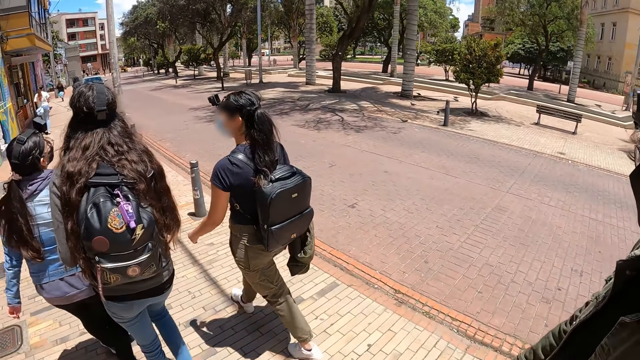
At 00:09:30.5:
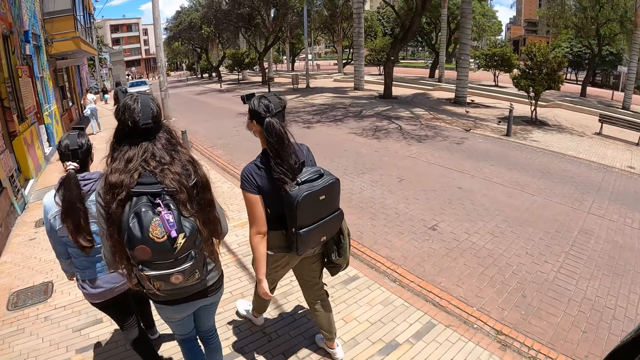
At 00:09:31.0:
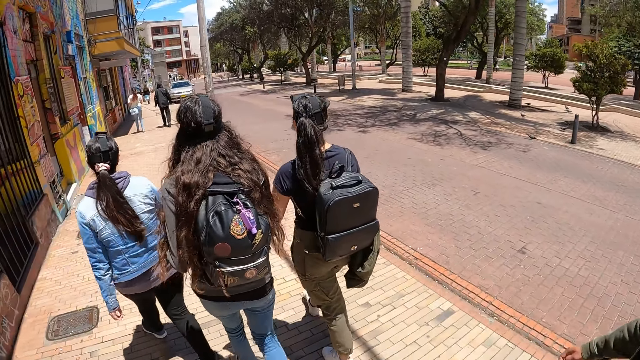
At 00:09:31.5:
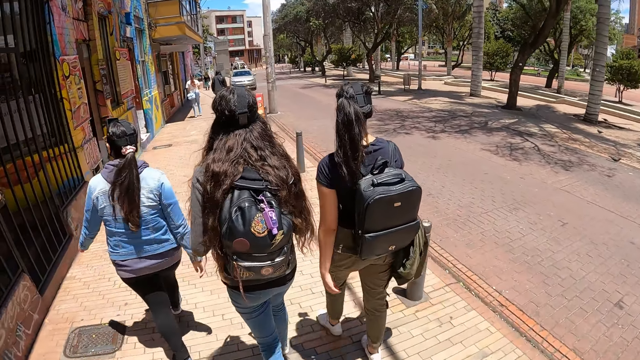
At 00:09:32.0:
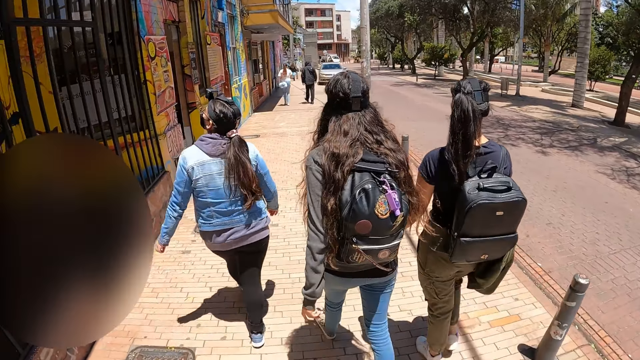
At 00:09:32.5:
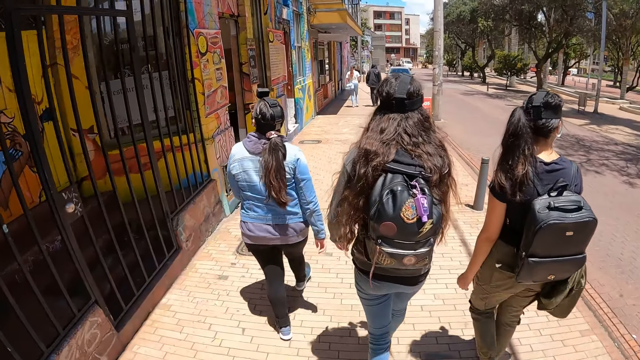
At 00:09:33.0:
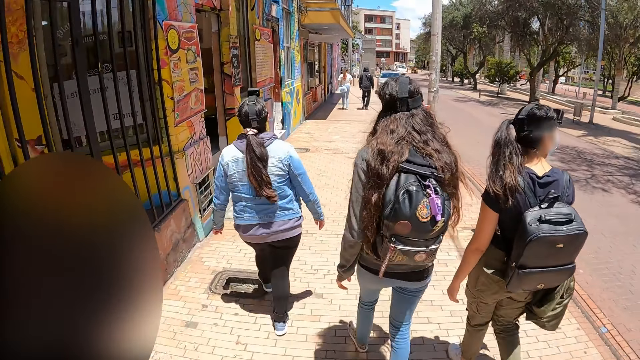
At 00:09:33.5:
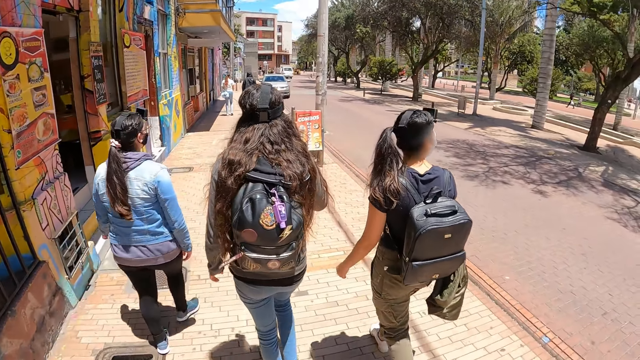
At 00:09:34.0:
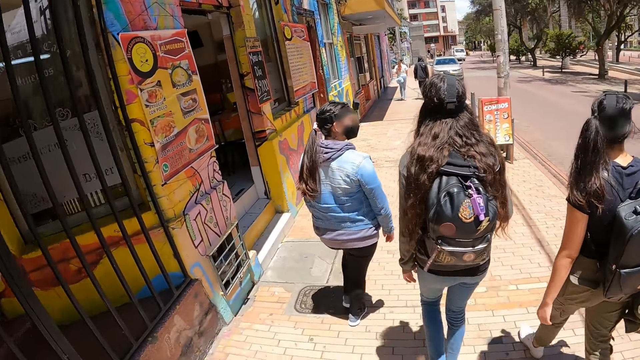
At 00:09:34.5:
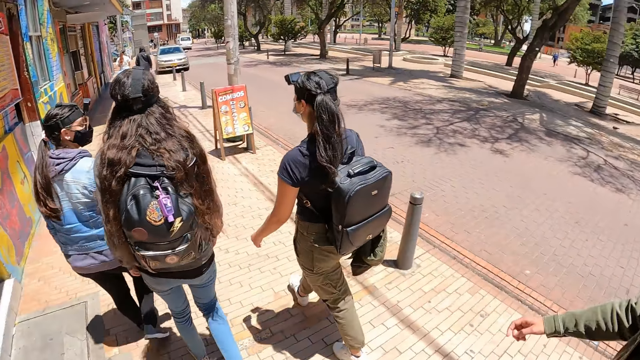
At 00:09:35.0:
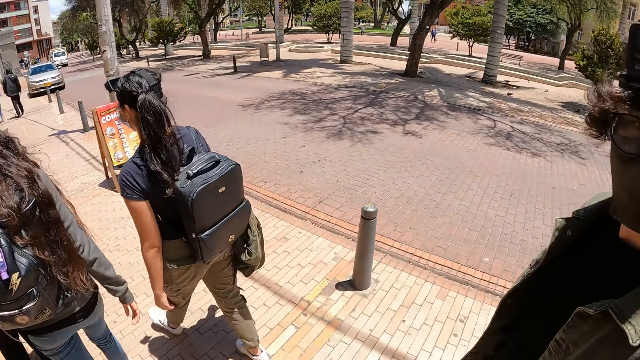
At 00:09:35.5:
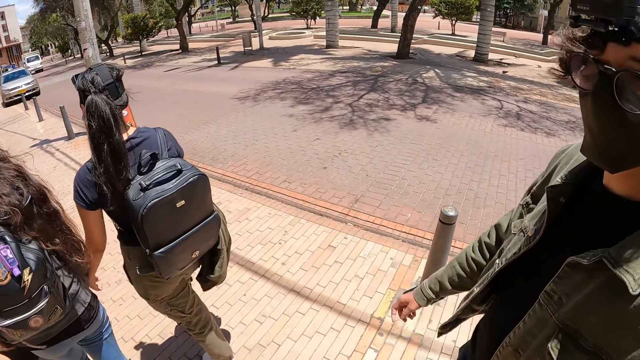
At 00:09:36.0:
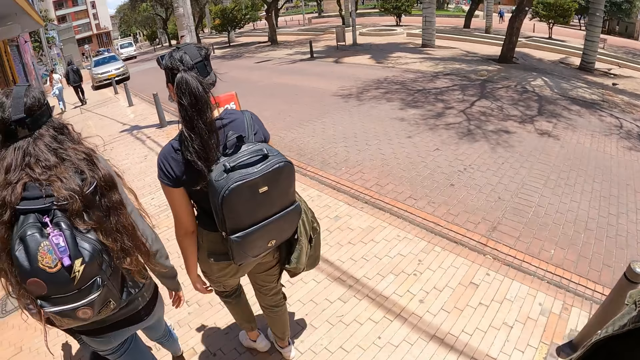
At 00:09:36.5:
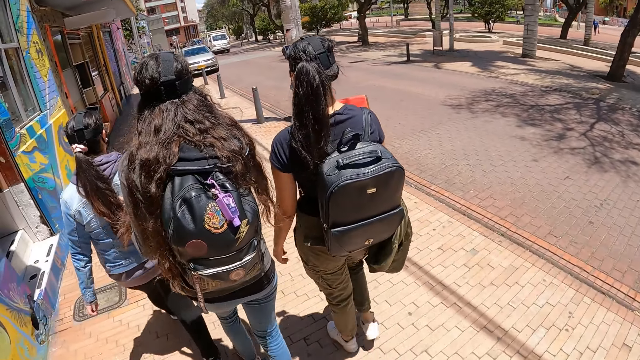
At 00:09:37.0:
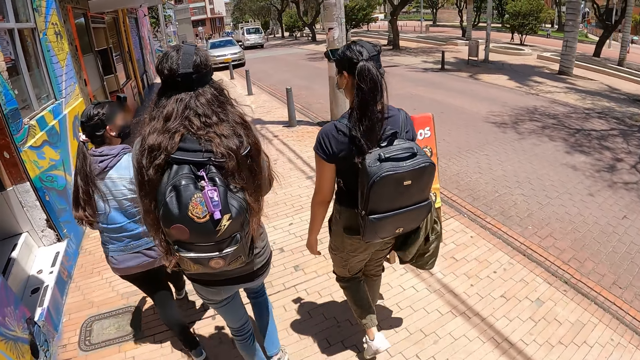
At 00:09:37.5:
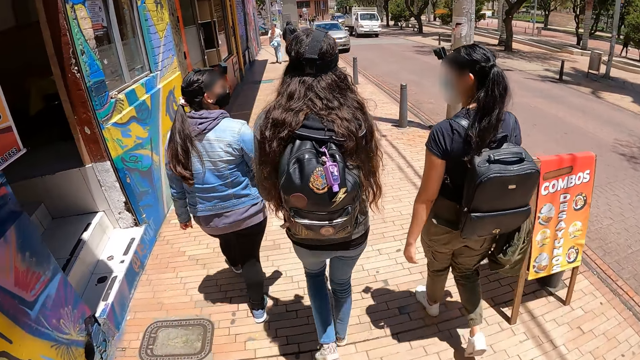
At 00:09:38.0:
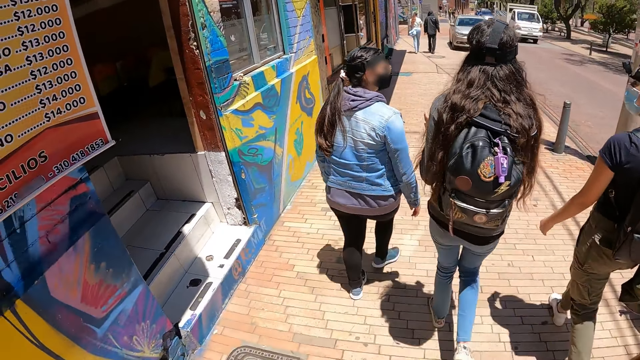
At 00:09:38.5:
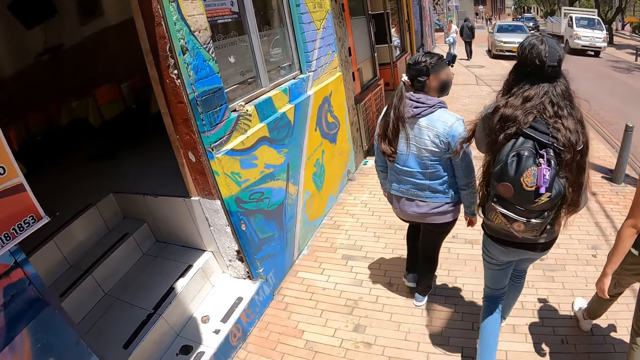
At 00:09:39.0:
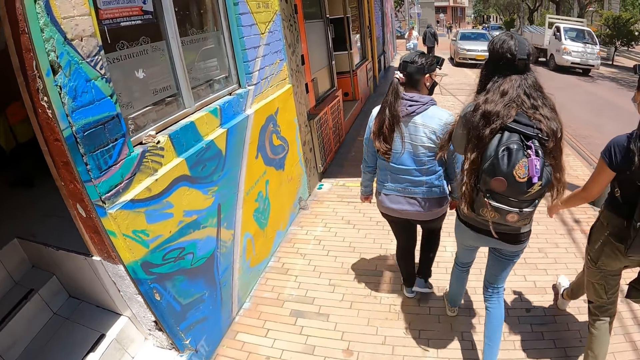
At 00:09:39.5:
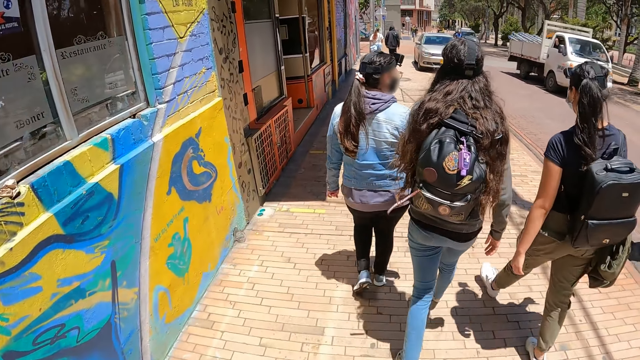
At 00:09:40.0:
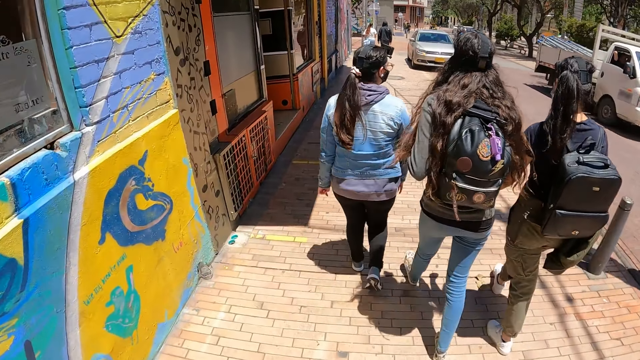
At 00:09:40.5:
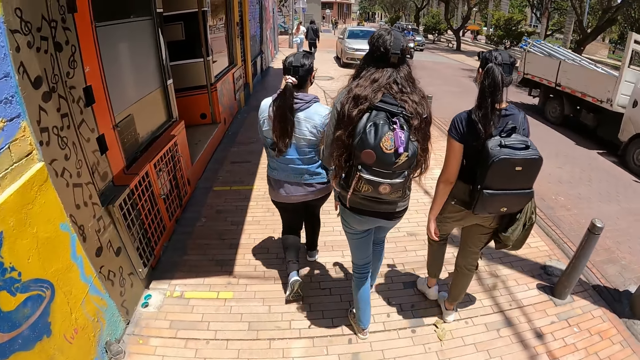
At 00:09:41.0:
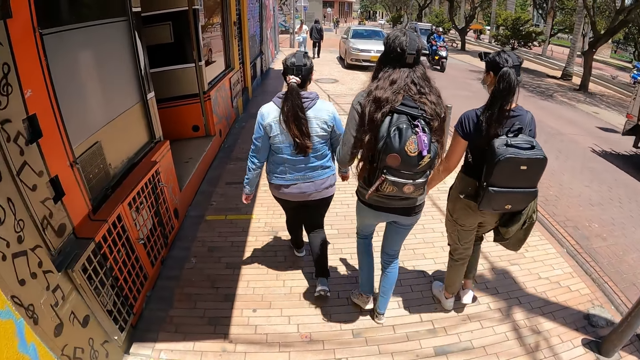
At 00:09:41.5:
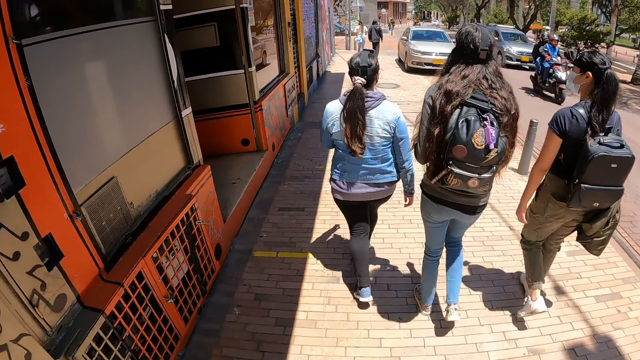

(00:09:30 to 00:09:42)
The camera wearer looks around. They walk on the pavement.

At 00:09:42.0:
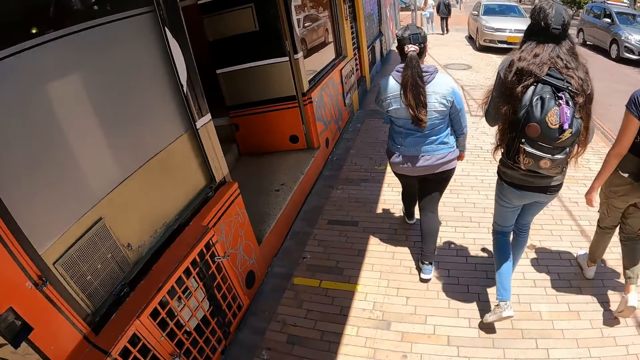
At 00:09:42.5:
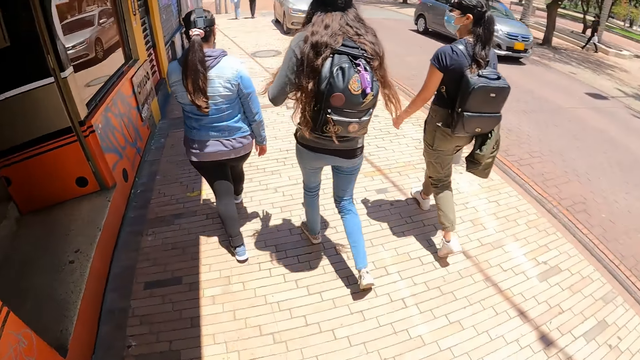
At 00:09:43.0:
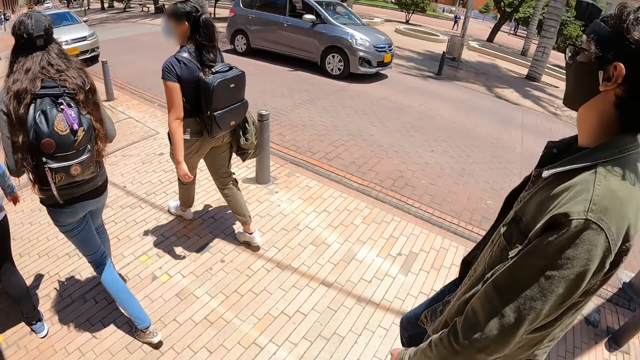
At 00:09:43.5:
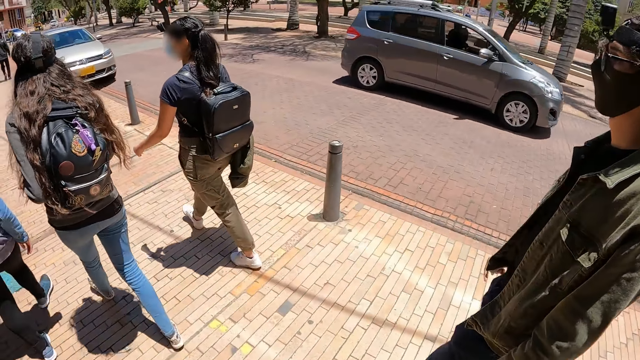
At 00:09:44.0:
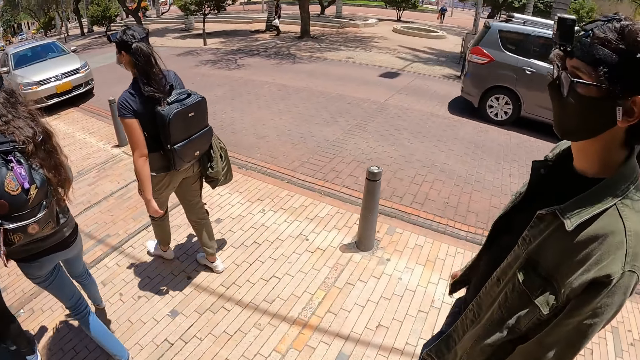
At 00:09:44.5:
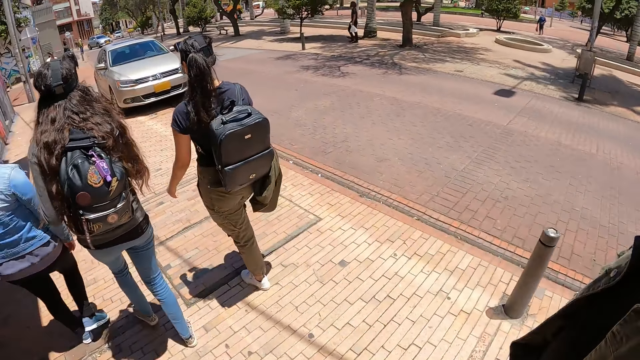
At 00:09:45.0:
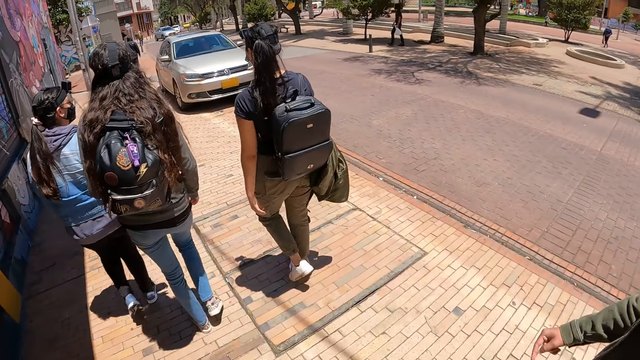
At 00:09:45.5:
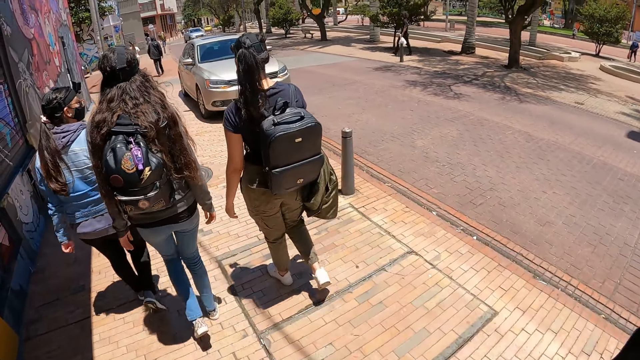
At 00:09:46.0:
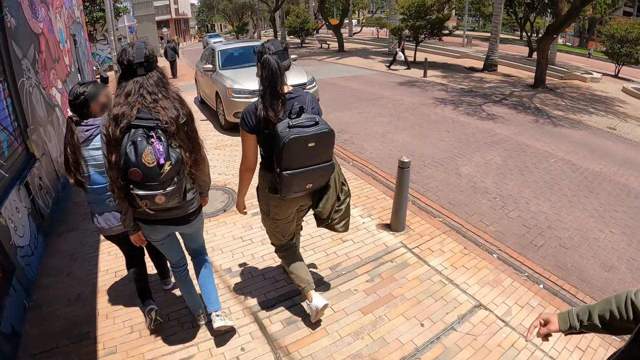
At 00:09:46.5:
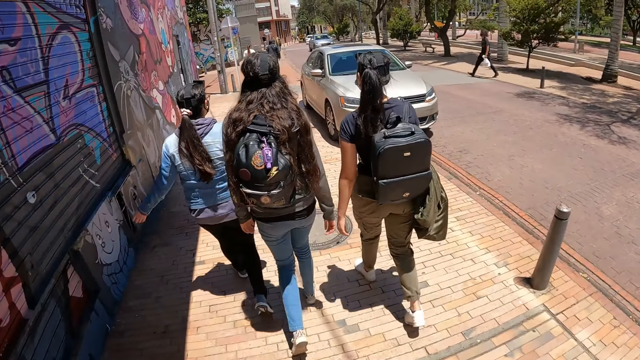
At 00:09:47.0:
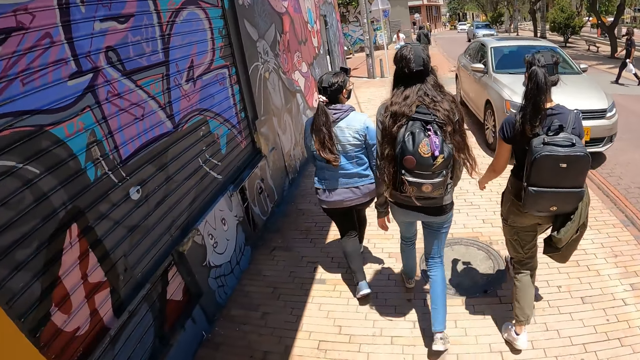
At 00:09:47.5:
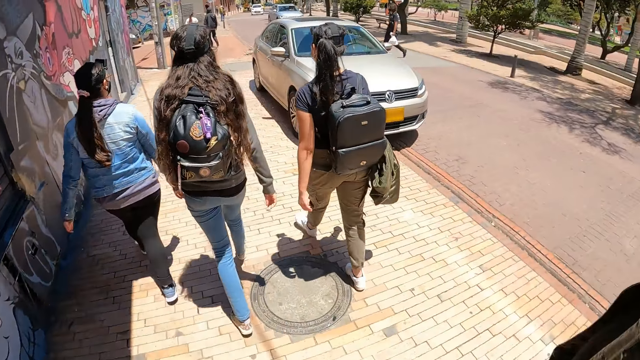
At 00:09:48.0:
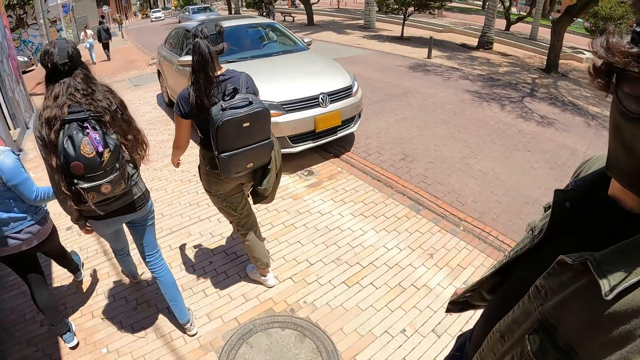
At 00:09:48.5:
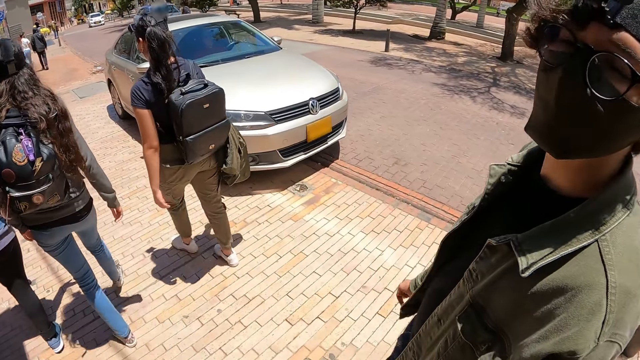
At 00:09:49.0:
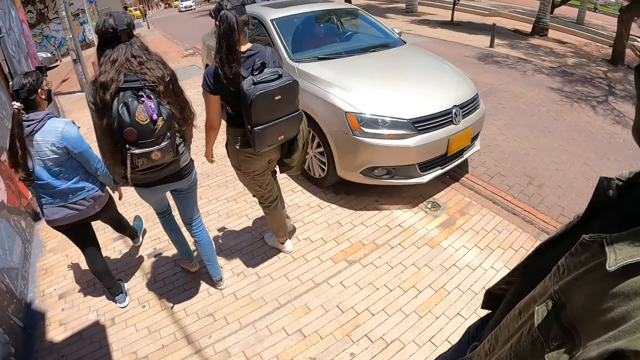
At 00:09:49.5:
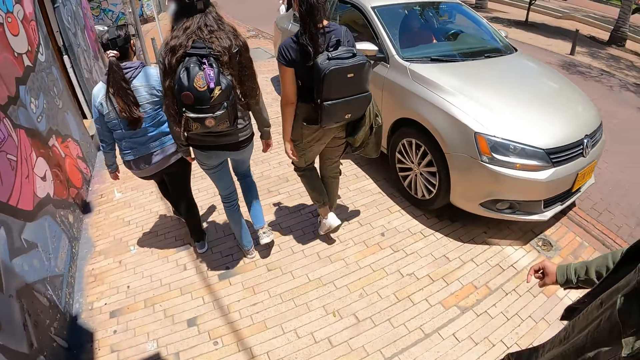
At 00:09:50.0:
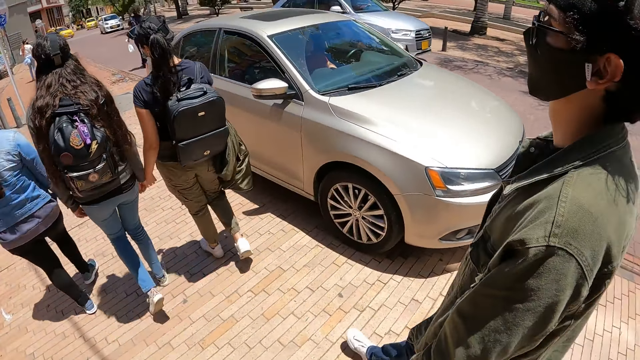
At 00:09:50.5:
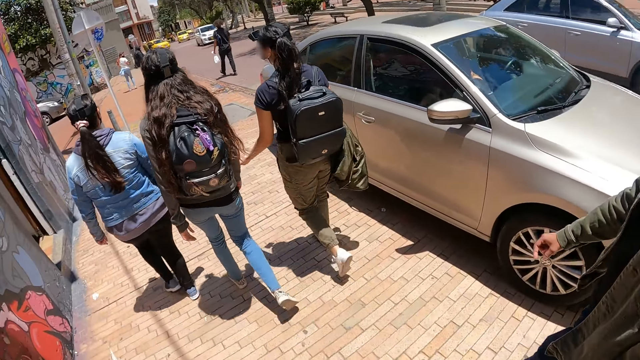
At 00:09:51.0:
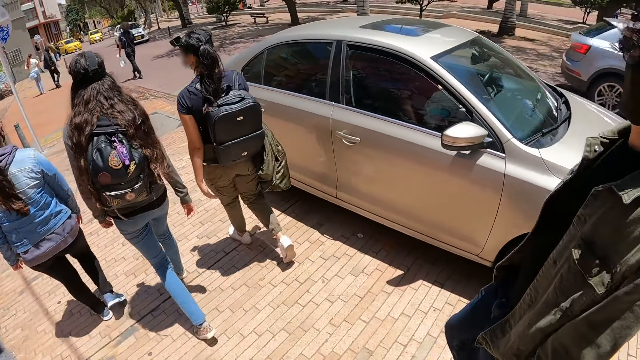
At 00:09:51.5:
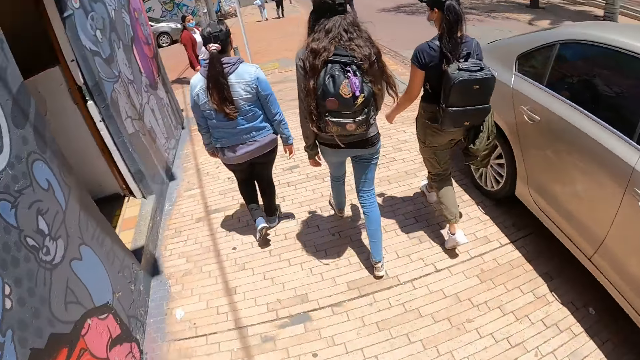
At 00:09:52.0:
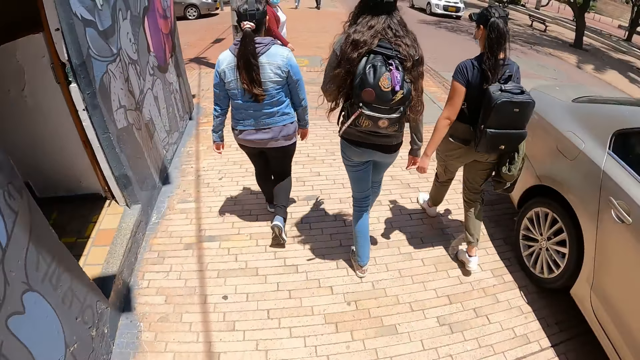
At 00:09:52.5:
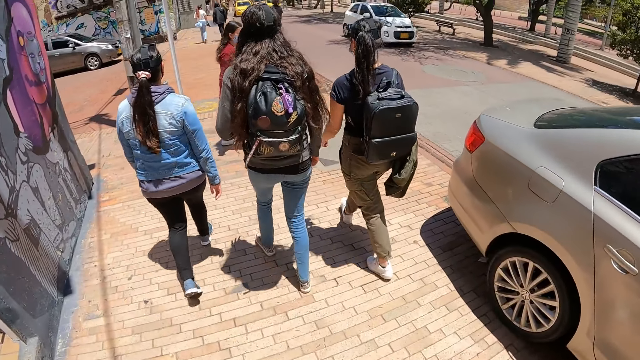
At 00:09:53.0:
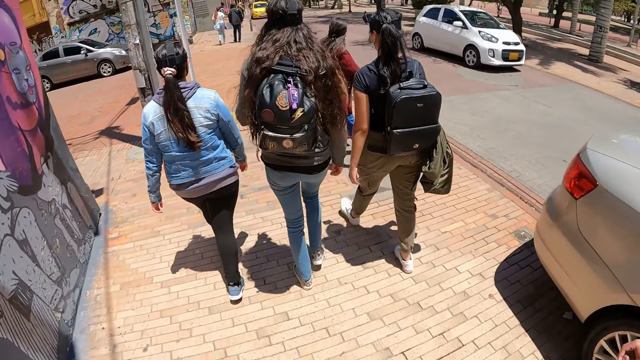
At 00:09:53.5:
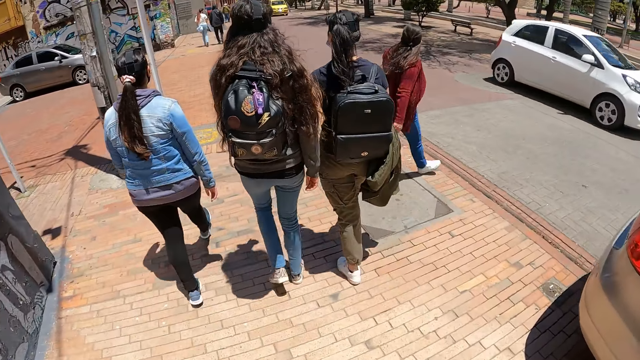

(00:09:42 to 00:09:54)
The camera wearer looks around.
